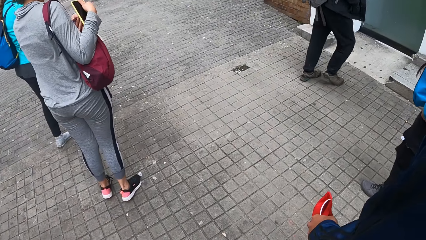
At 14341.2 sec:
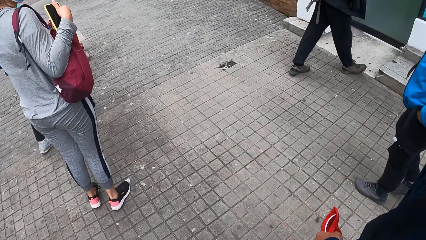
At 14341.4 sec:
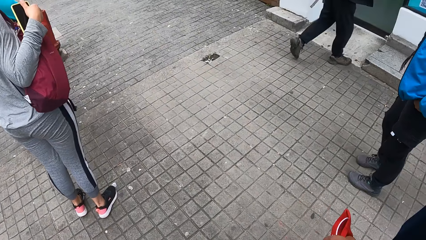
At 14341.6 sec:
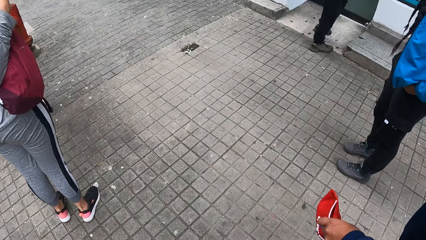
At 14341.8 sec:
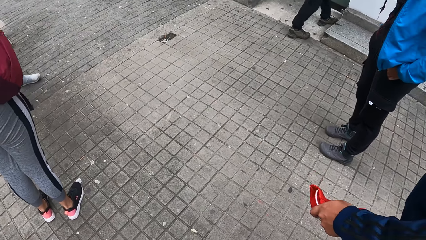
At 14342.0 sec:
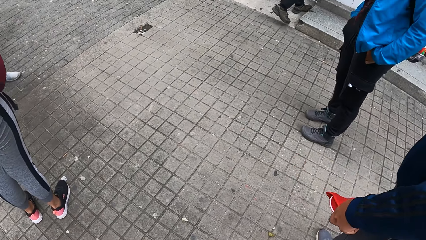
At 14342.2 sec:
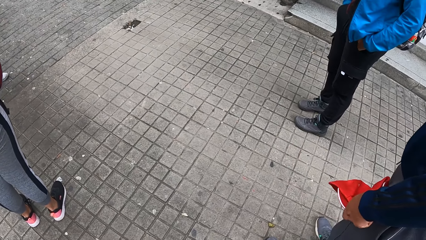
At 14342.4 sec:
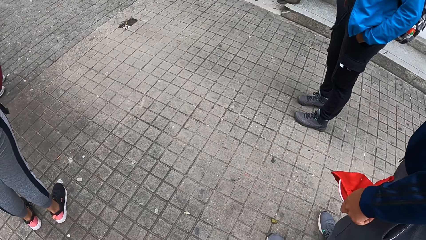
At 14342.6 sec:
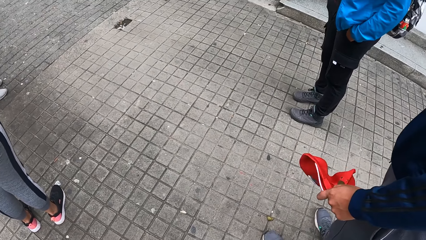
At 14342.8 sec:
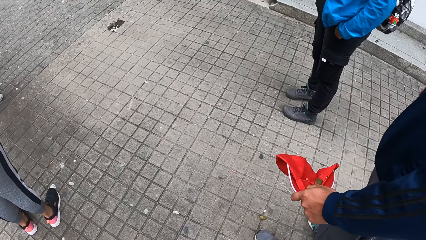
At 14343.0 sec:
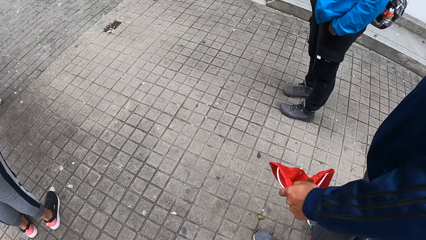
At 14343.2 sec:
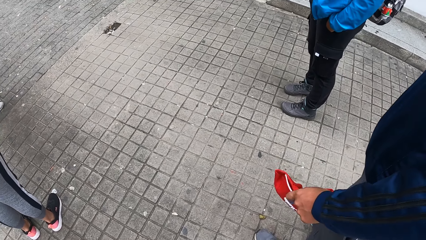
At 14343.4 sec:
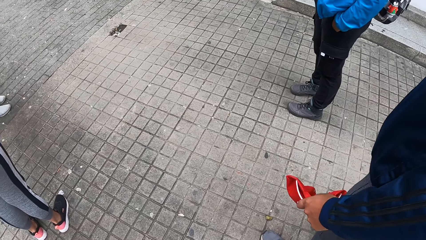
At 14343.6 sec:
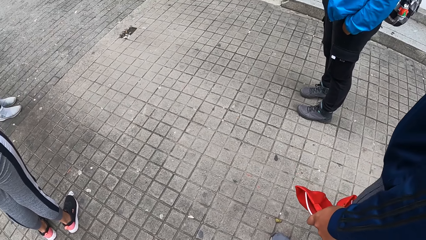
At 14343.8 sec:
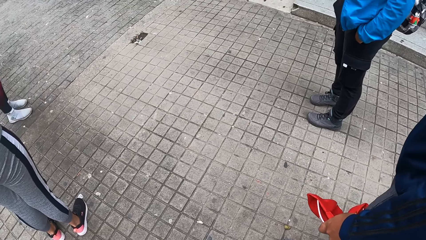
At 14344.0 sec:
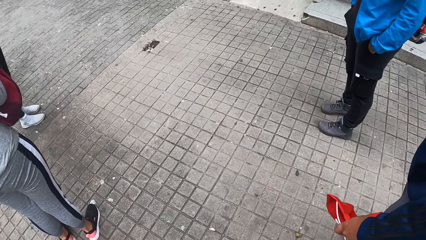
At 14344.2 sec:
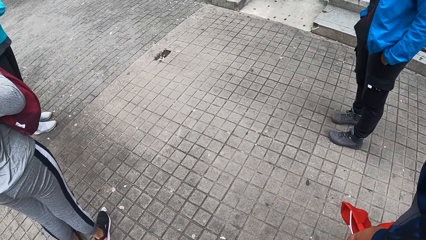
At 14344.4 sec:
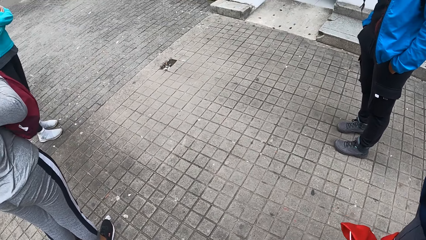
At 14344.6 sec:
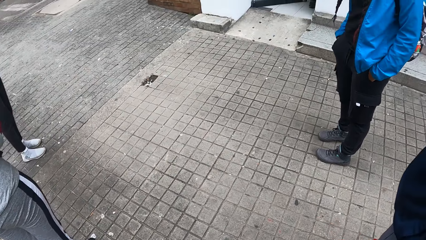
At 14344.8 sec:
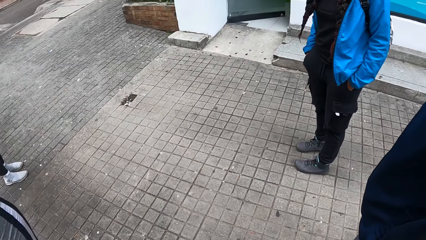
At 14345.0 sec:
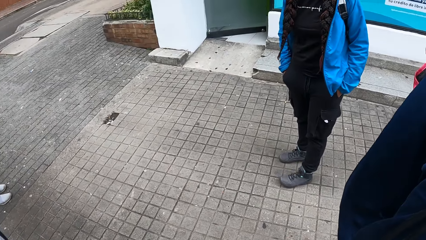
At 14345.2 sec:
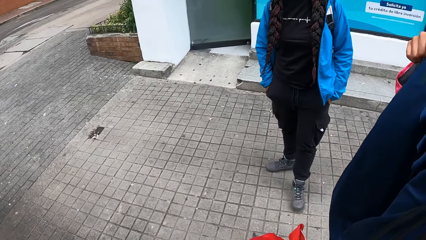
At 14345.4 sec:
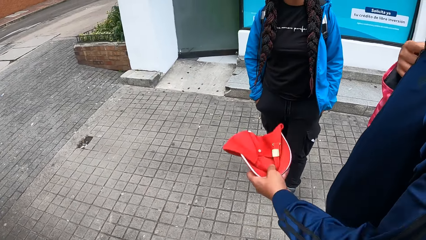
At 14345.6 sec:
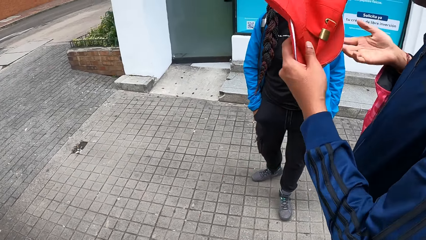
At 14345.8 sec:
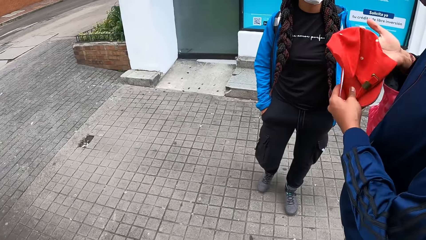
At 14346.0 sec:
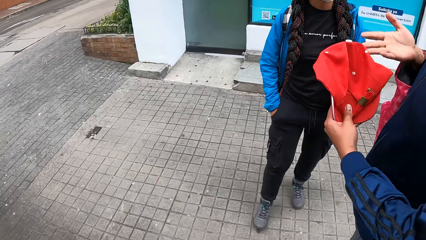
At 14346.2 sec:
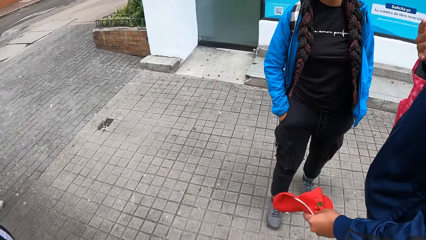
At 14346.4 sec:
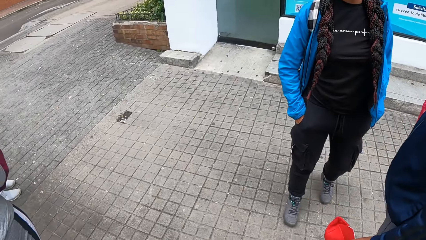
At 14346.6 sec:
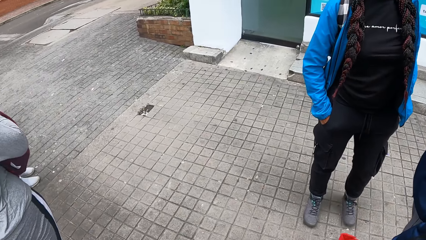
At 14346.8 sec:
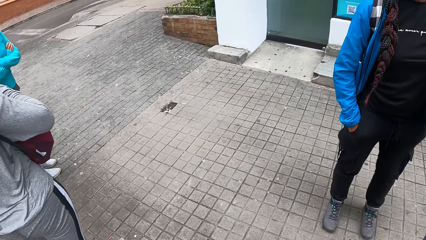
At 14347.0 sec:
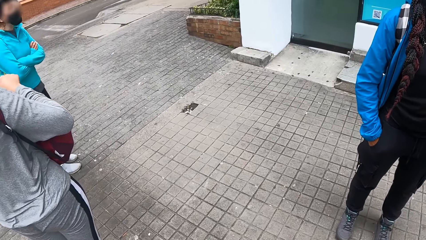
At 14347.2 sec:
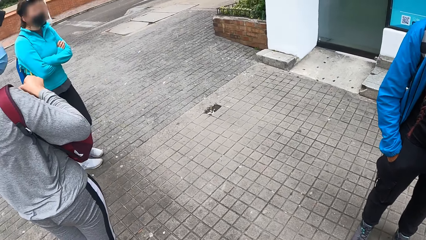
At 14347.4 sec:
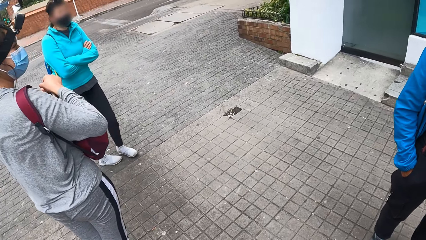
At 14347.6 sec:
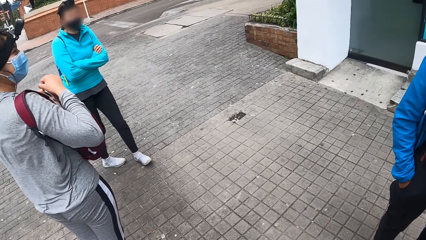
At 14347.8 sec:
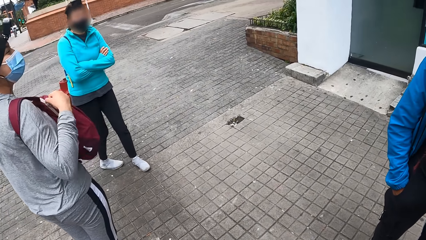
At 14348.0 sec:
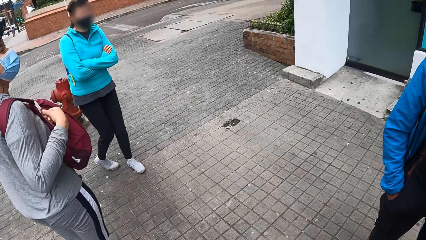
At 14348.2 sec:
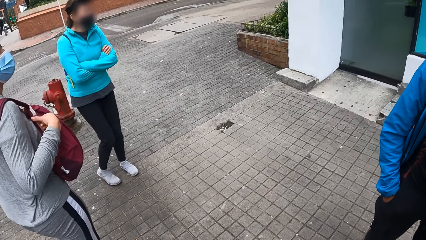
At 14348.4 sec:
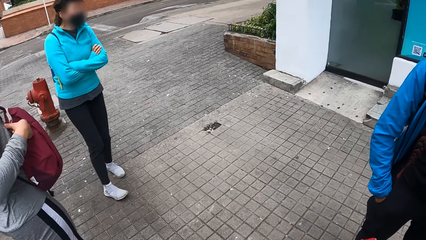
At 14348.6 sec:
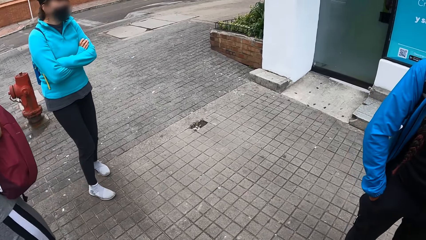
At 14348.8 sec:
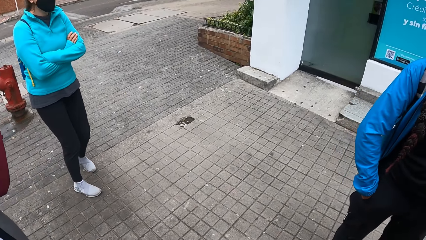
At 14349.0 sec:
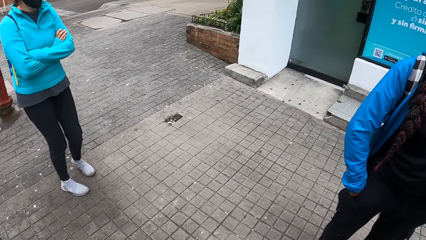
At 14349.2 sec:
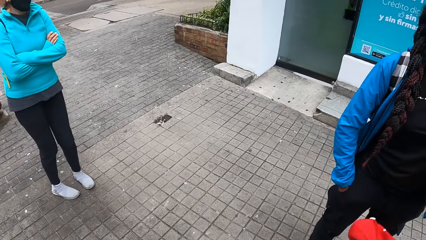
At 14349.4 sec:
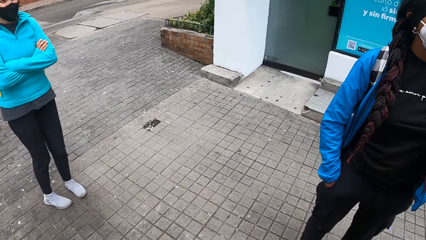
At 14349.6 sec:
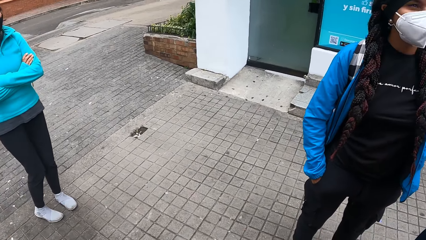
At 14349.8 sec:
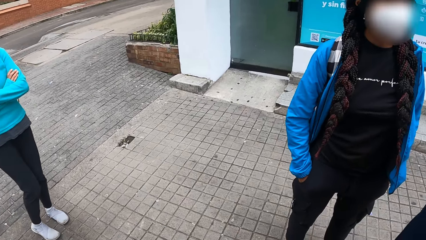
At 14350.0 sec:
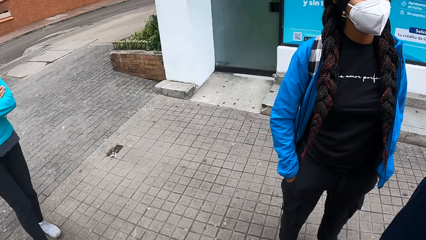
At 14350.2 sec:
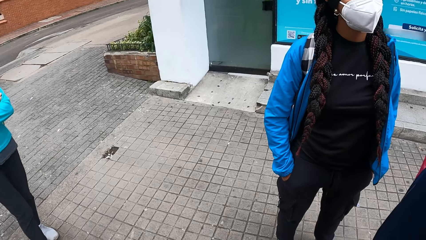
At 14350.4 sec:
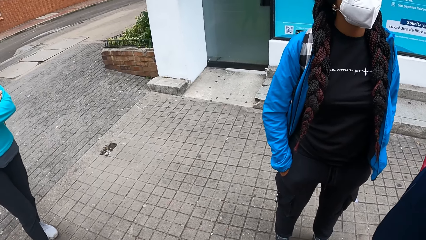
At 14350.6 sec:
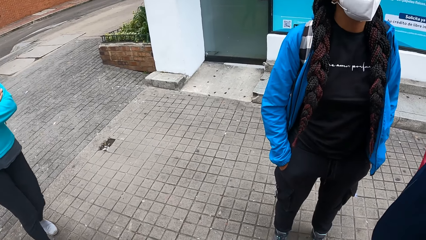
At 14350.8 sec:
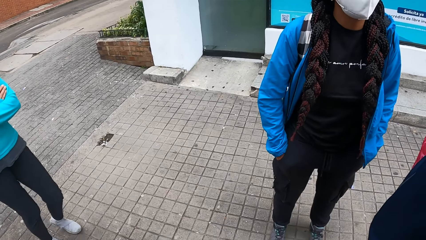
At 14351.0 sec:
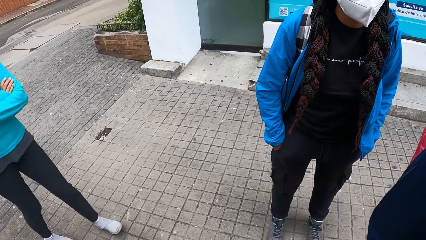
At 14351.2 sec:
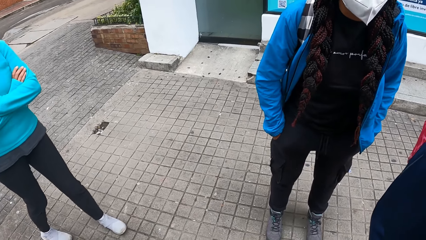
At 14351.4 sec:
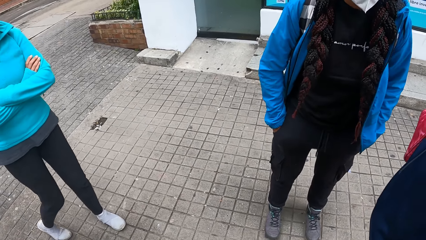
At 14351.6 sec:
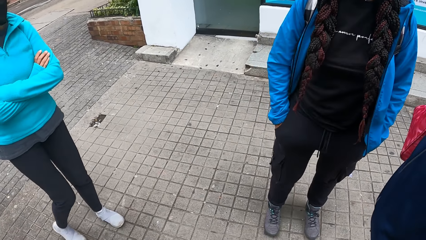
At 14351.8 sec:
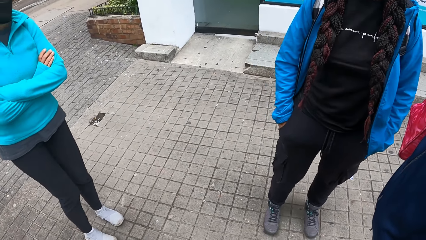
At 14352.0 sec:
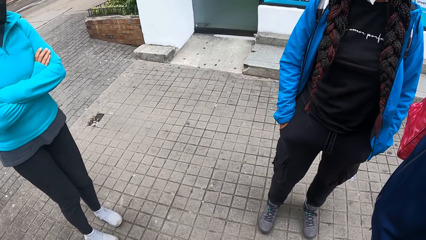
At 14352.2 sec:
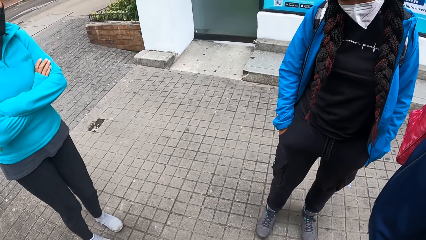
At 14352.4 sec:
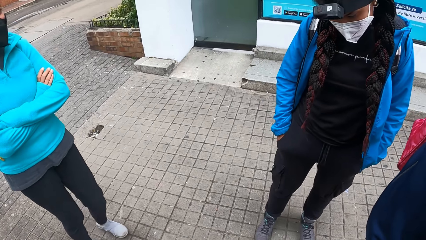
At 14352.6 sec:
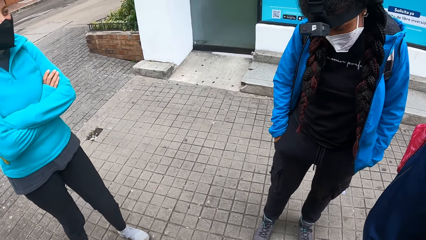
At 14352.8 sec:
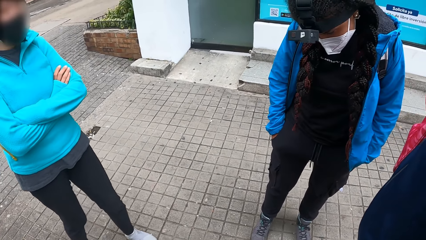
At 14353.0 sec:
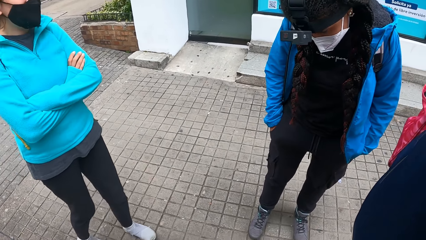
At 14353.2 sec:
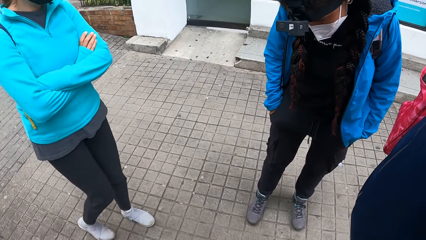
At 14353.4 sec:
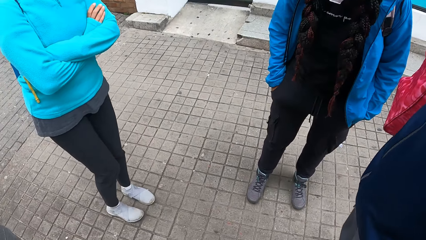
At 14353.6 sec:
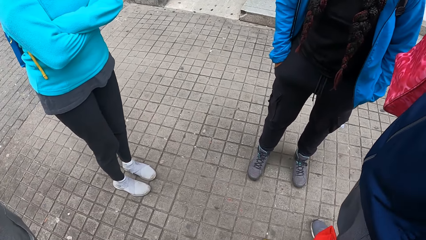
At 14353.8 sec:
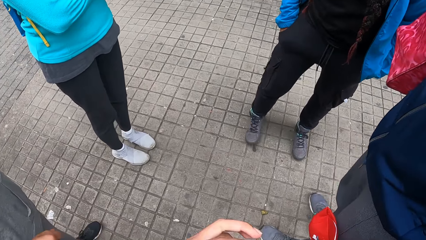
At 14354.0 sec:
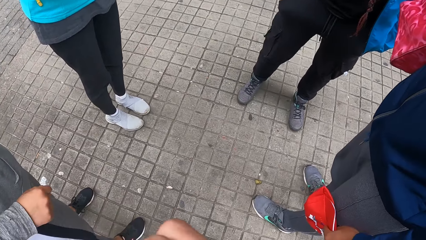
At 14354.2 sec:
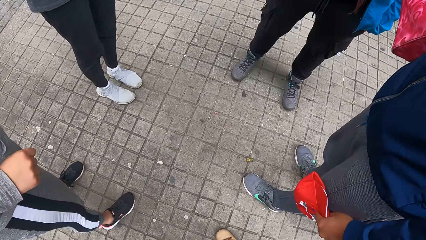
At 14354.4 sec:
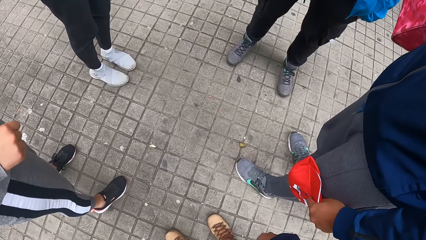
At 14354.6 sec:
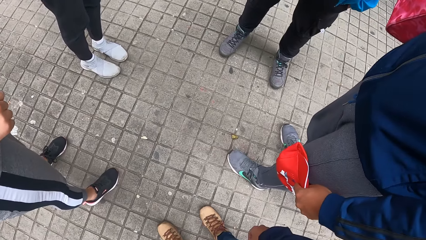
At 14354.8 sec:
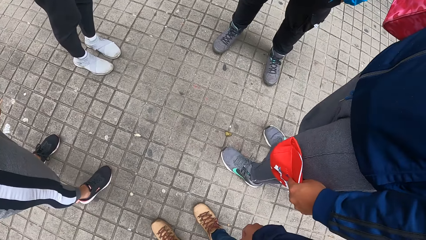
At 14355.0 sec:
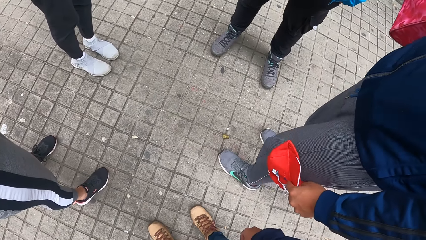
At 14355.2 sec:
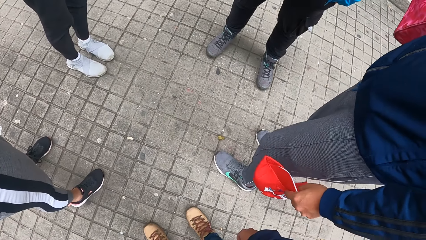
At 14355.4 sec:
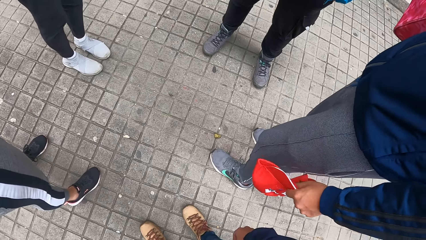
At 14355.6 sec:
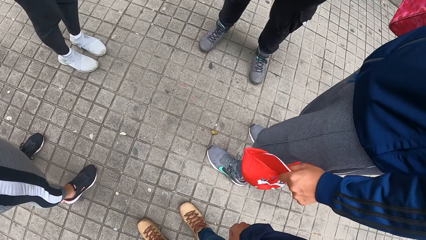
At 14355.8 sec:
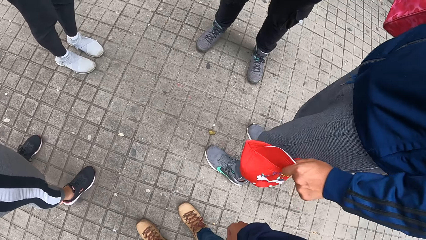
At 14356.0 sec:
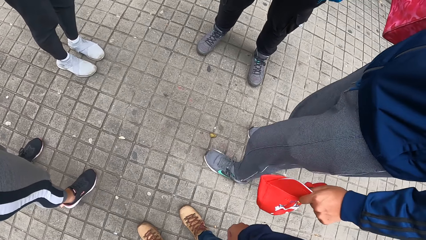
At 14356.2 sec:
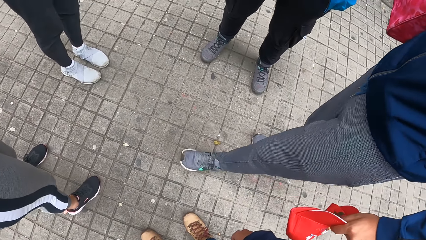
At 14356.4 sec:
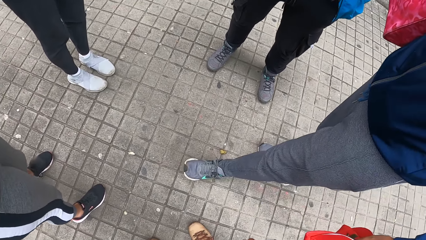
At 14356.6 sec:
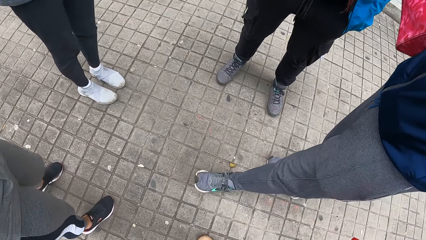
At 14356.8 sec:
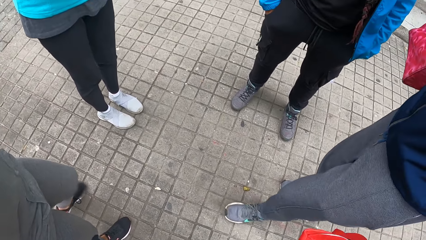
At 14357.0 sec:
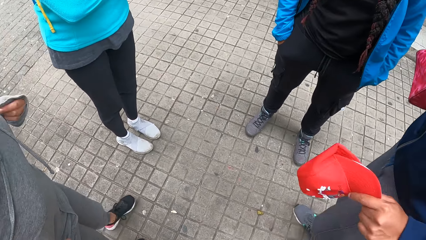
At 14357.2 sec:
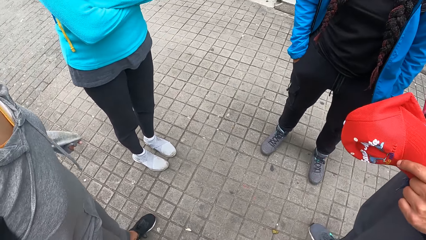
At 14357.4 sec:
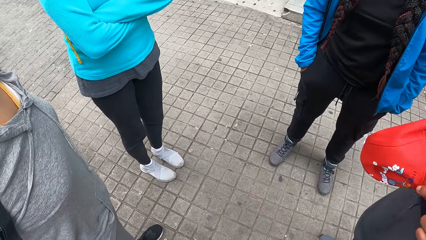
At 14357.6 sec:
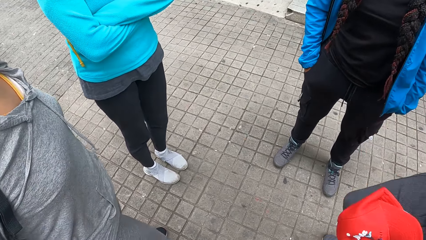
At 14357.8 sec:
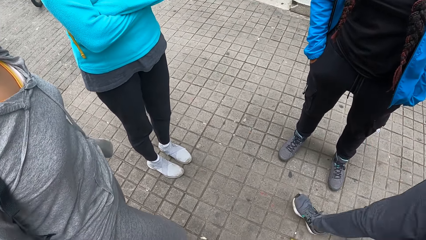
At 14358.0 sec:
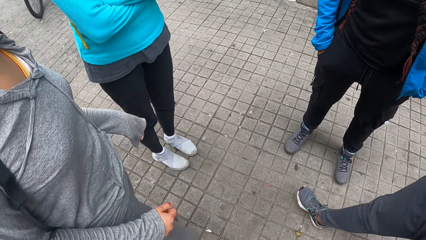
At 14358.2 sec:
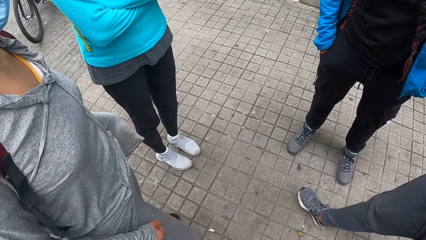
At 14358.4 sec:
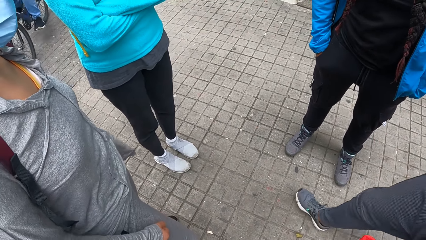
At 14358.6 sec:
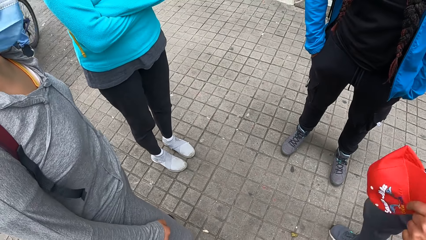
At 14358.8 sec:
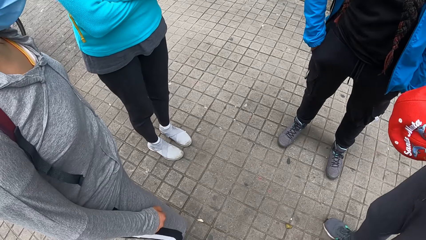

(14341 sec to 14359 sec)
A man walks into the building. A lady lifts a hand. Another lady turns around. A third lady moves around. The first lady repositions a leg and lifts a cap.
